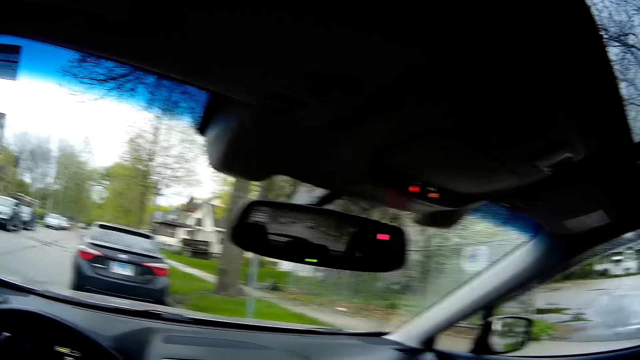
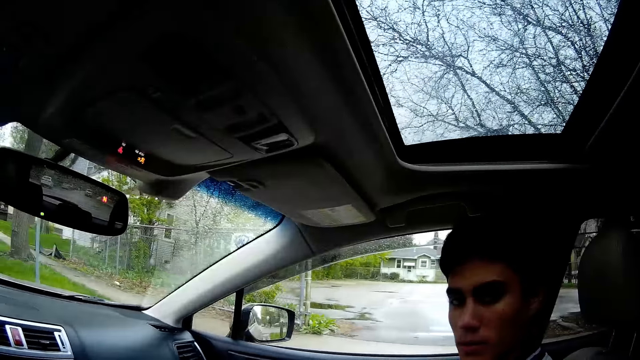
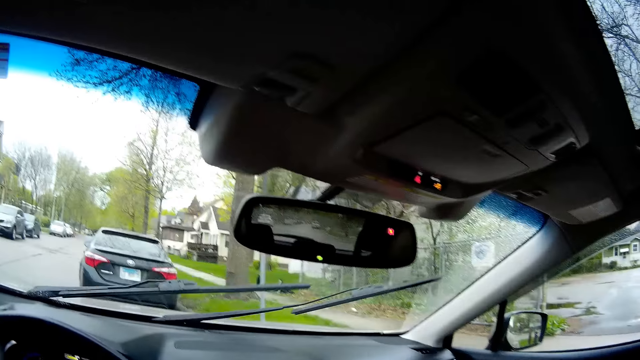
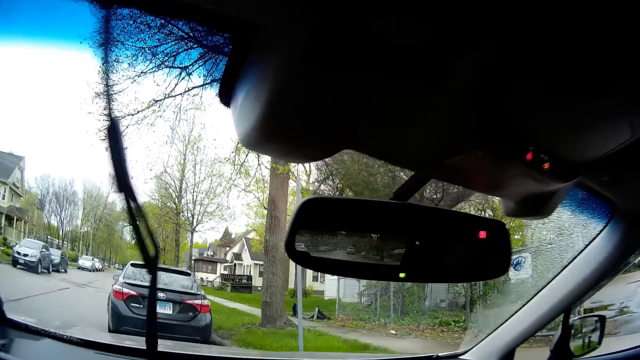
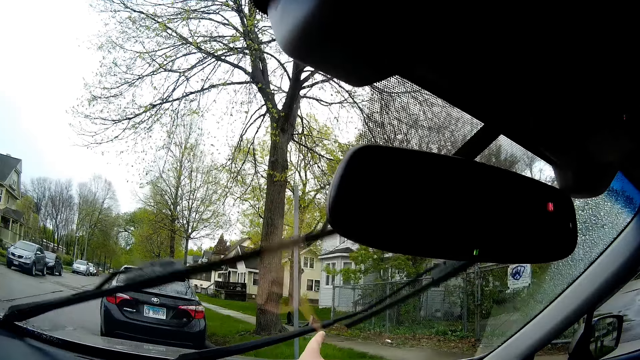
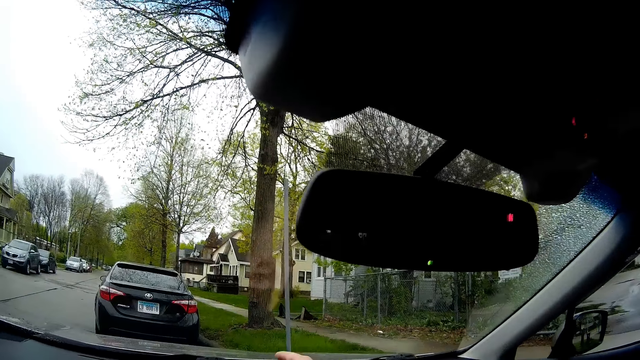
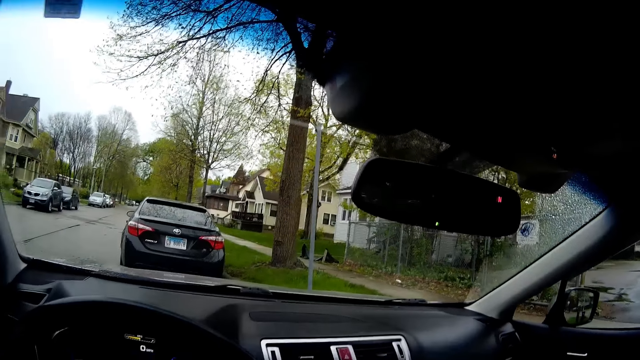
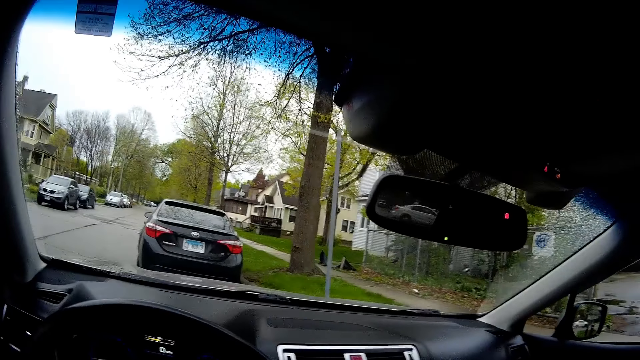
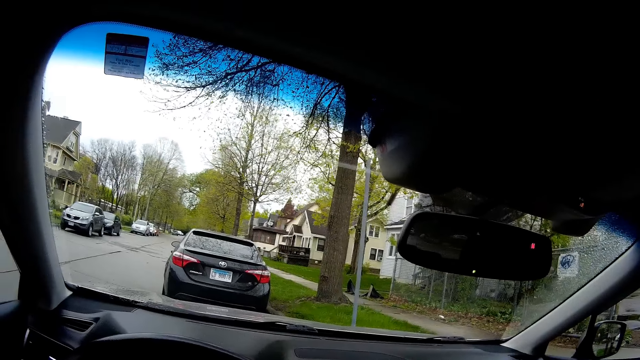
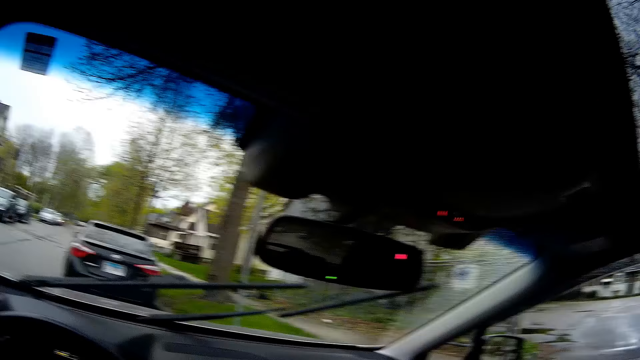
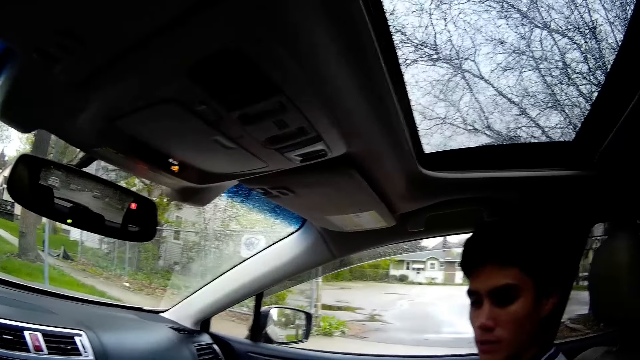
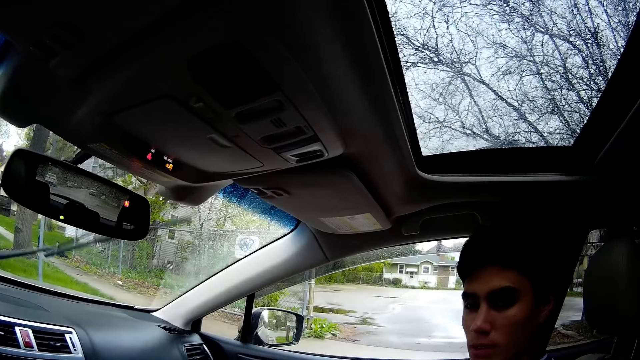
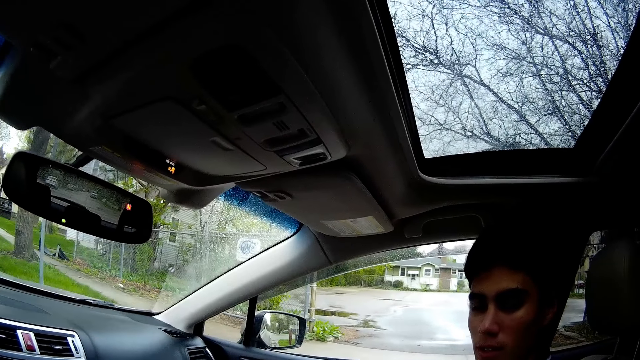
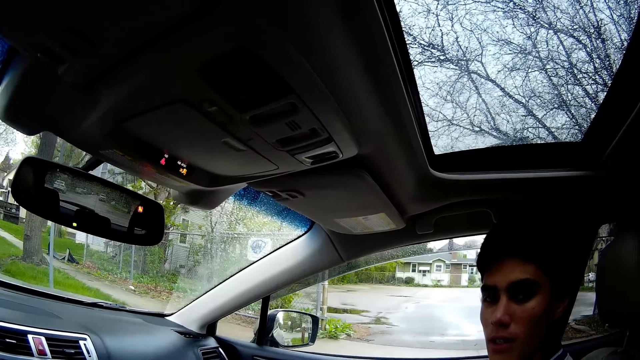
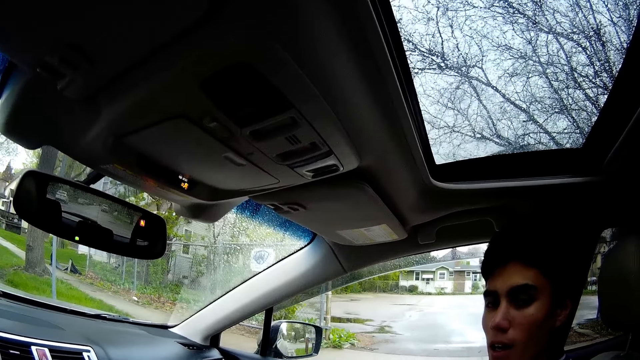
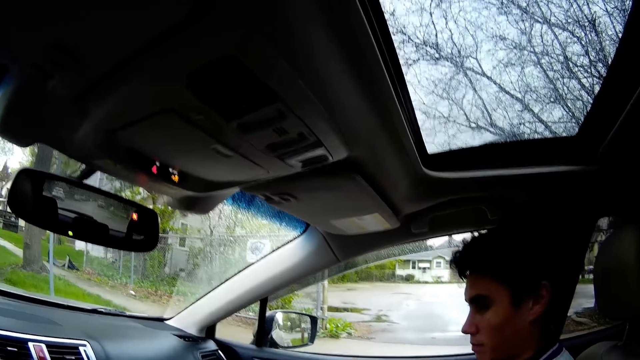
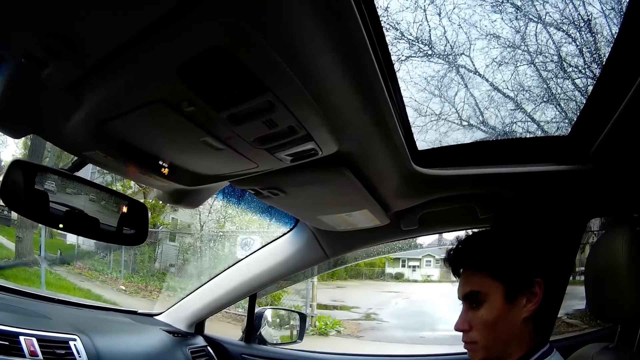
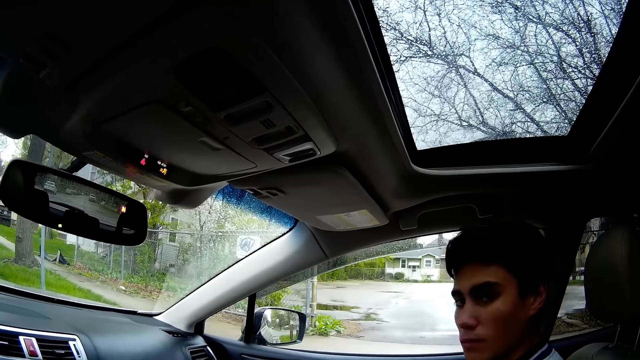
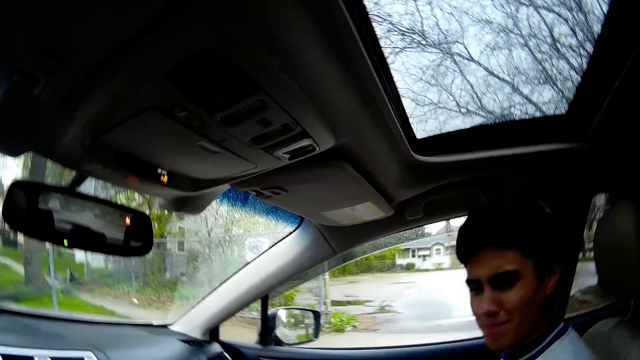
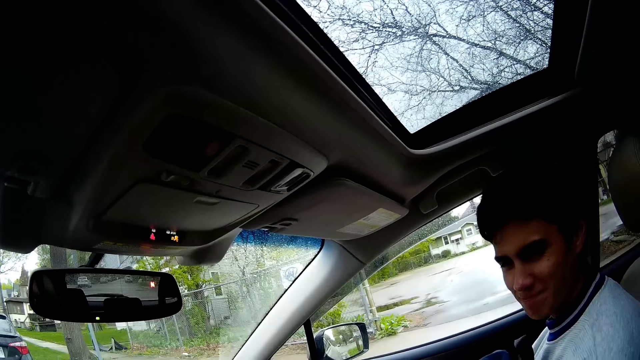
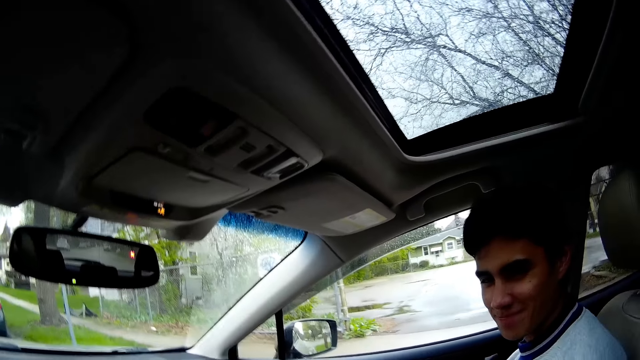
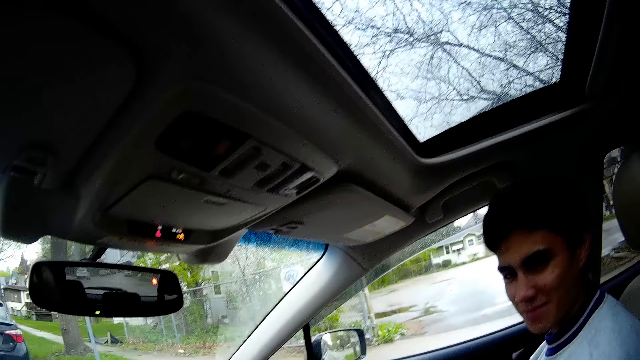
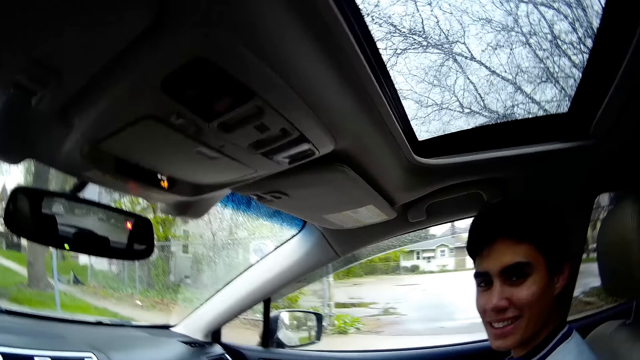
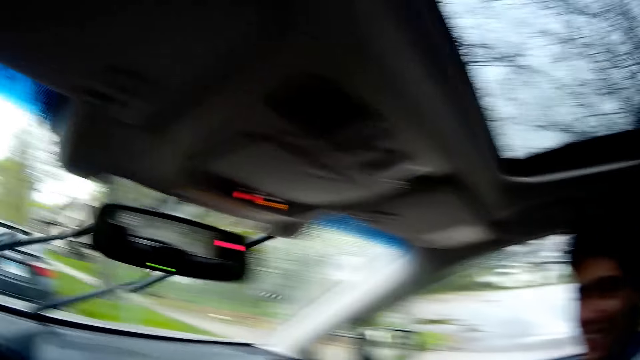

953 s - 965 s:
The camera wearer touches the windscreen of the car with his right hand.

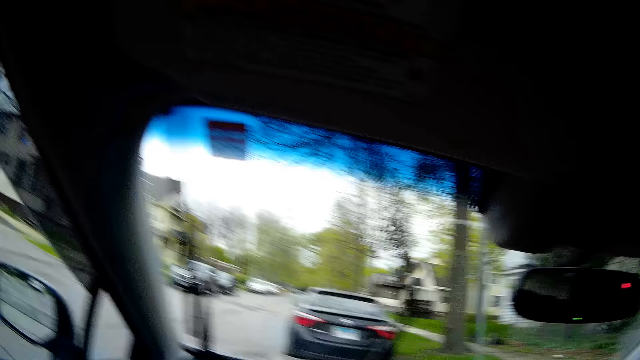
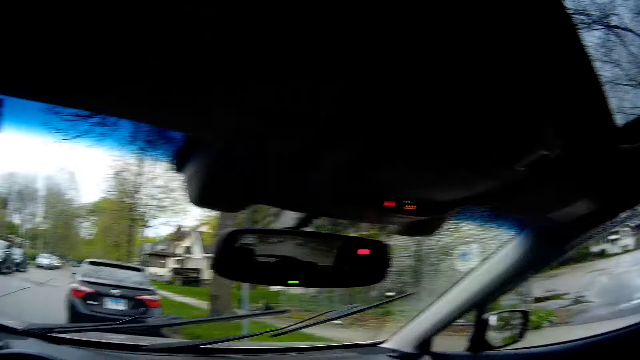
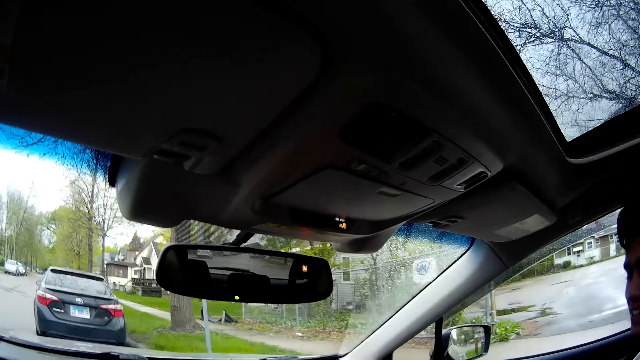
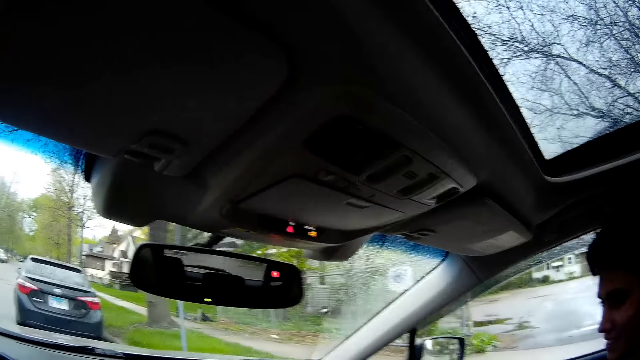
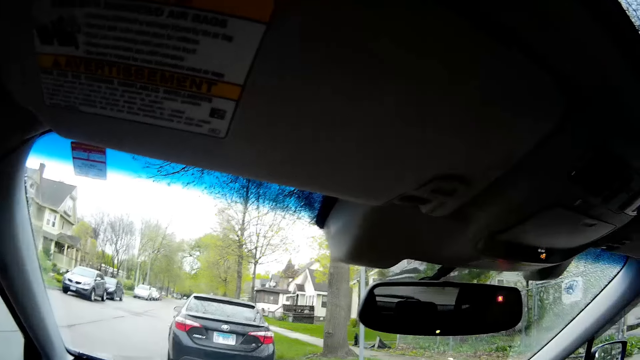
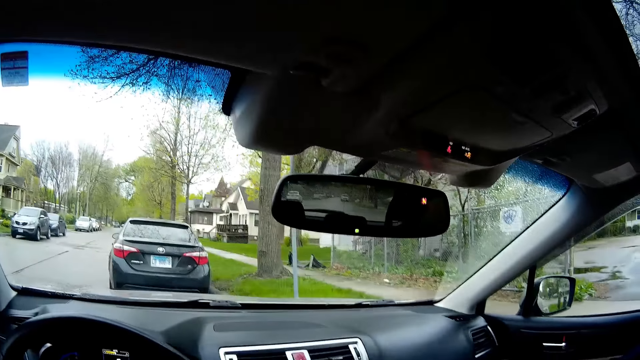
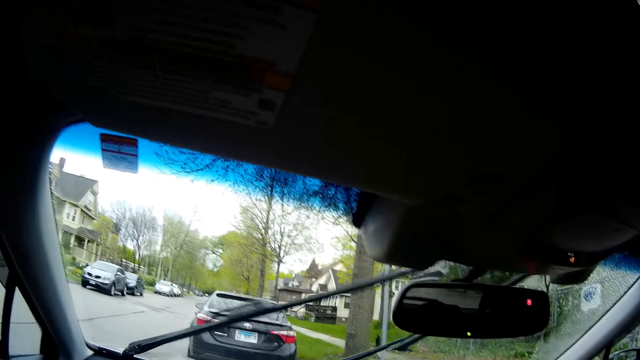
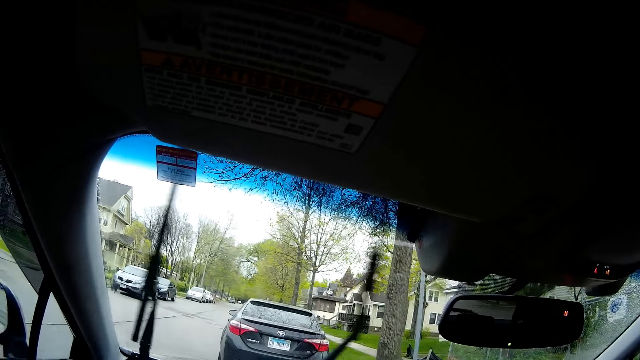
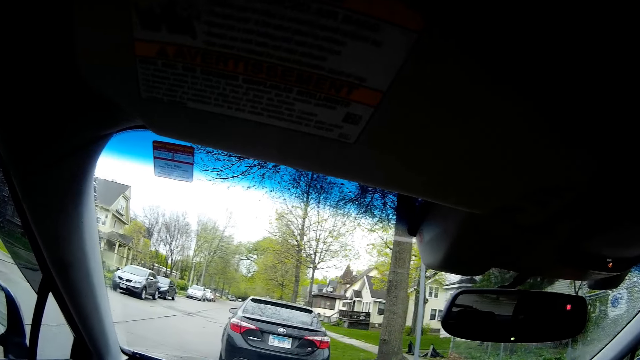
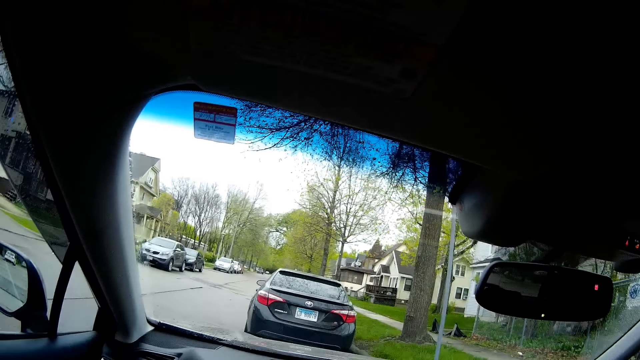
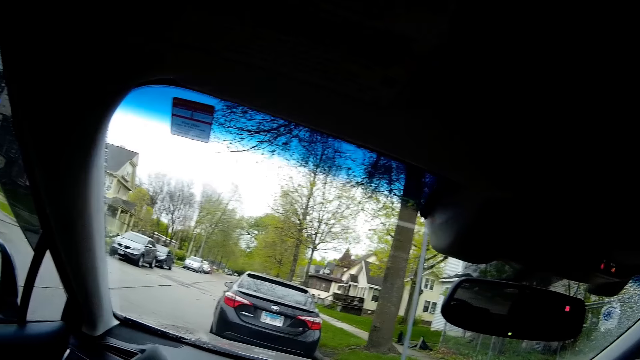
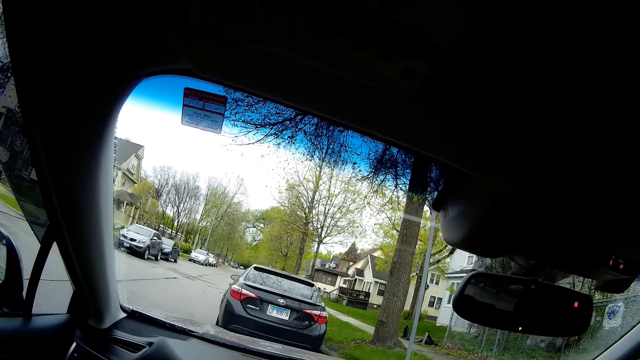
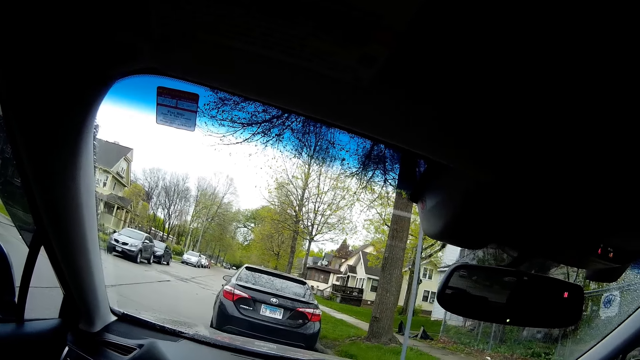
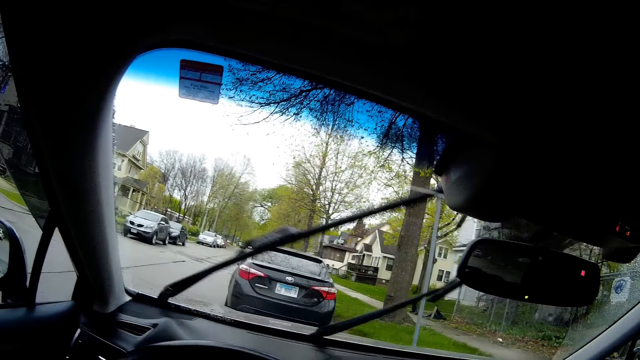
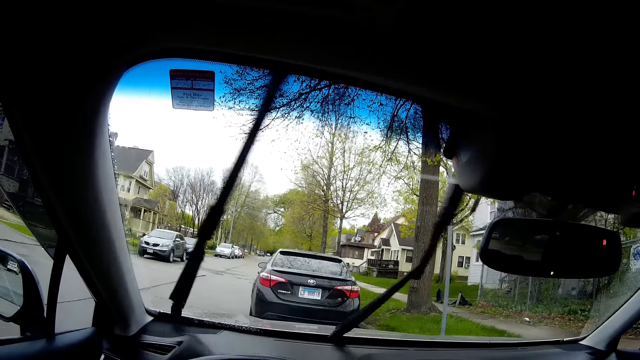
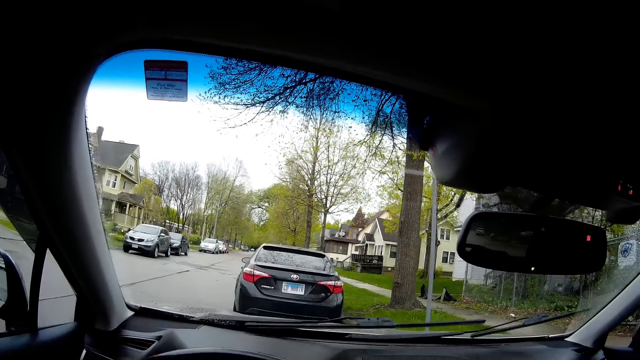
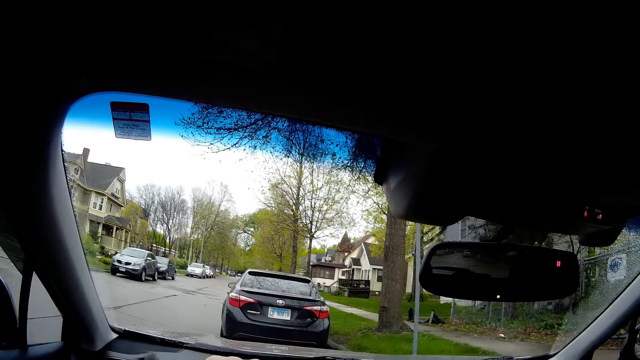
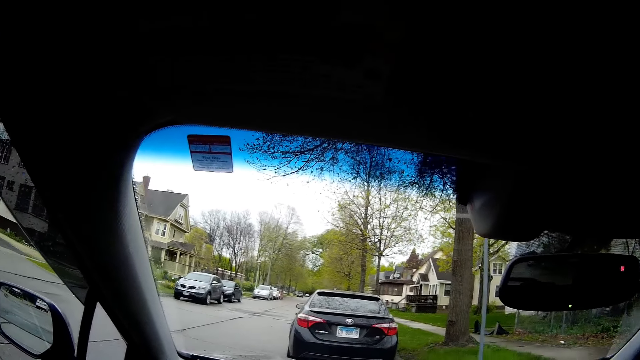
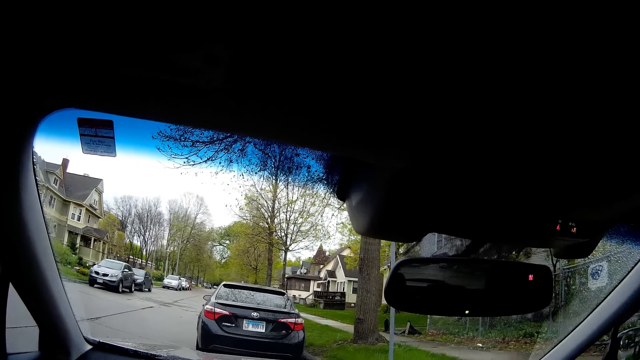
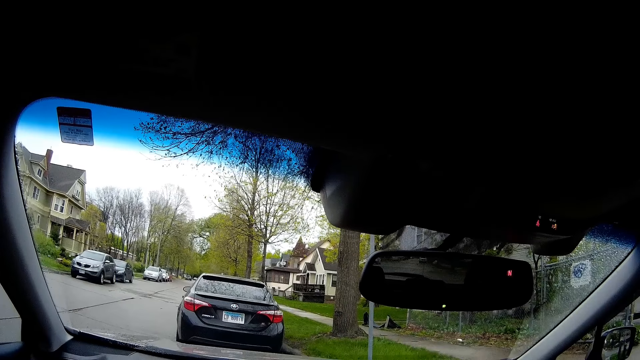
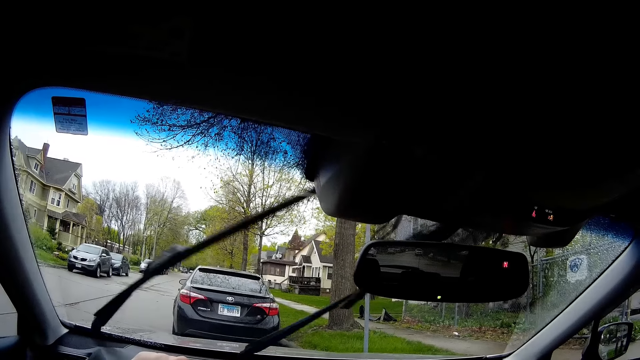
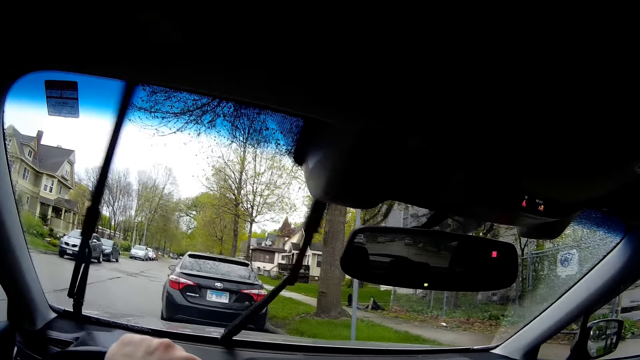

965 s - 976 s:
The camera wearer holds the car steering with his left hand.
